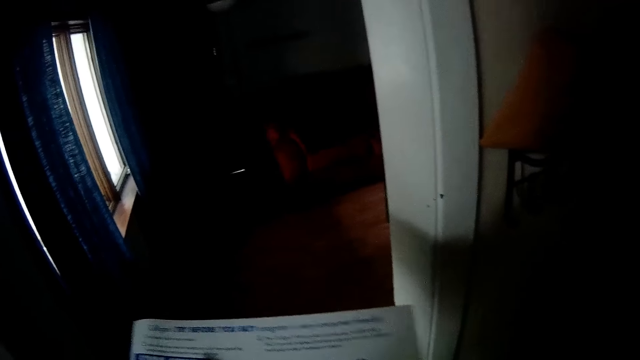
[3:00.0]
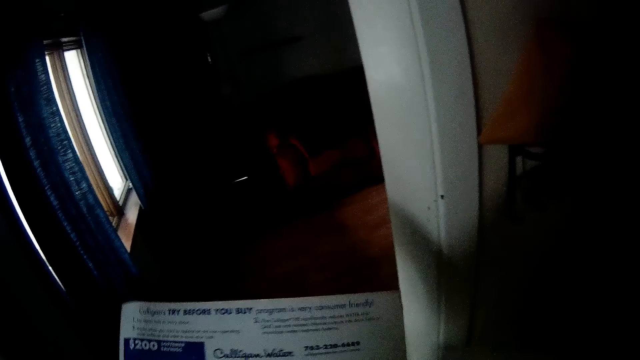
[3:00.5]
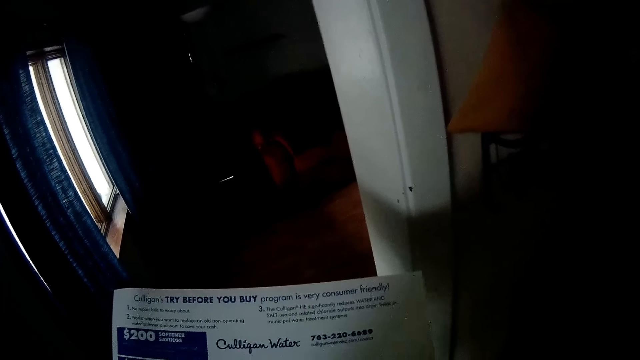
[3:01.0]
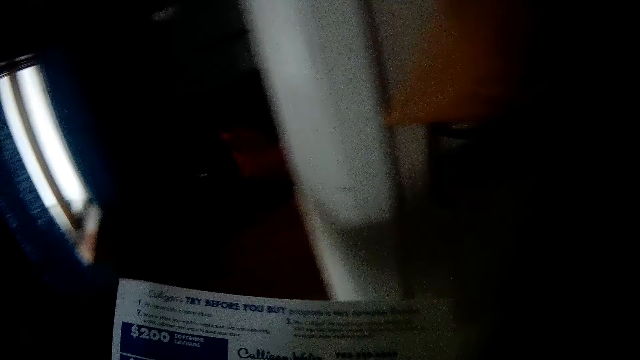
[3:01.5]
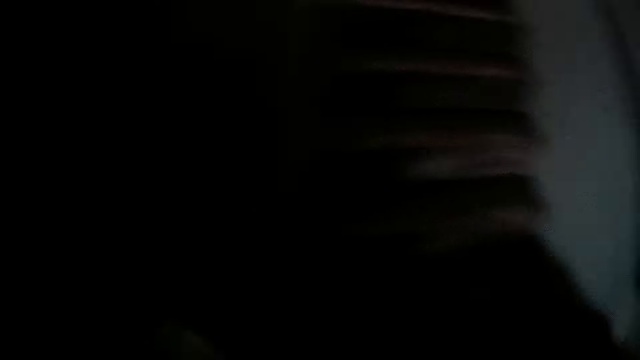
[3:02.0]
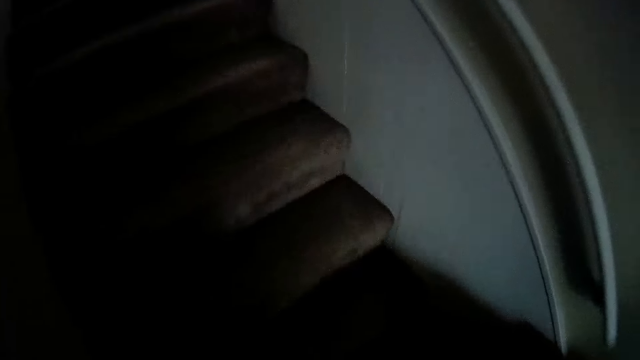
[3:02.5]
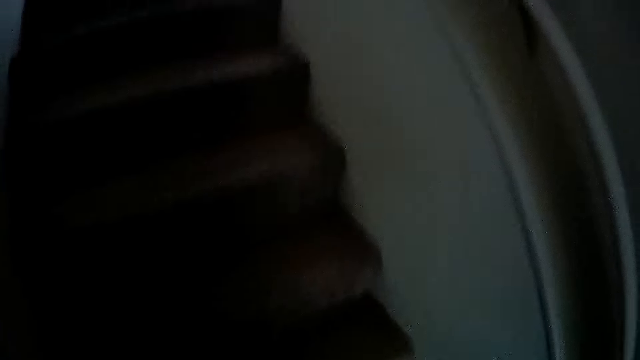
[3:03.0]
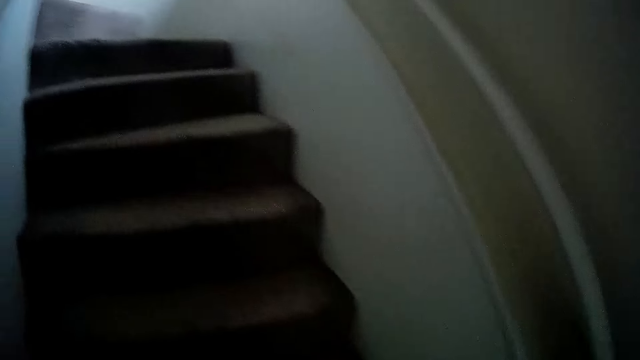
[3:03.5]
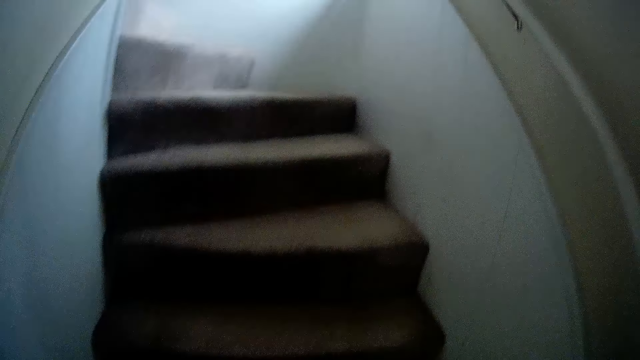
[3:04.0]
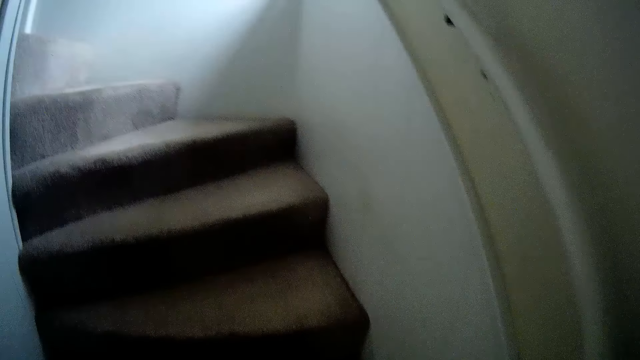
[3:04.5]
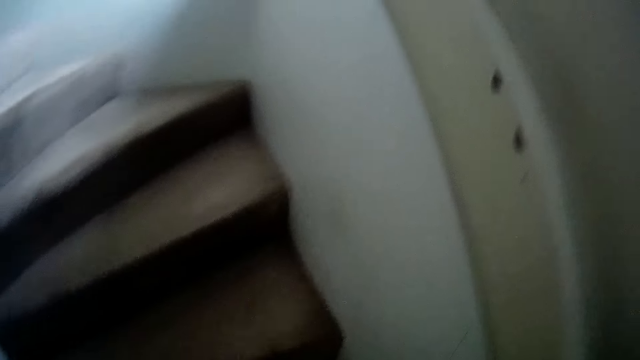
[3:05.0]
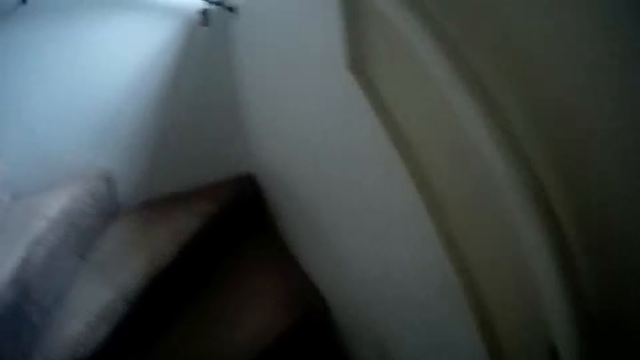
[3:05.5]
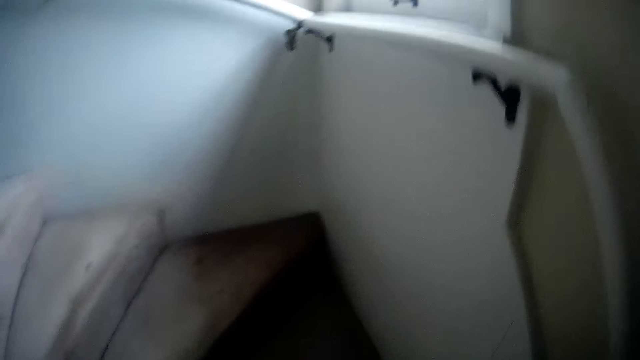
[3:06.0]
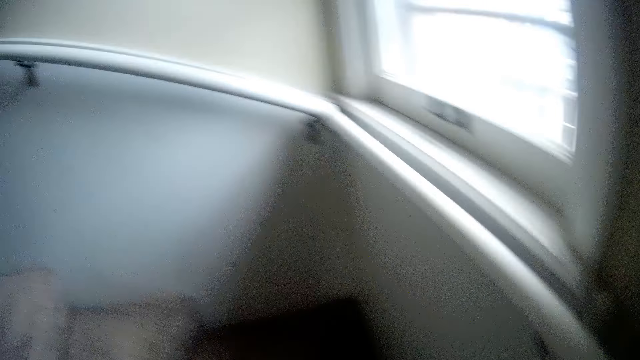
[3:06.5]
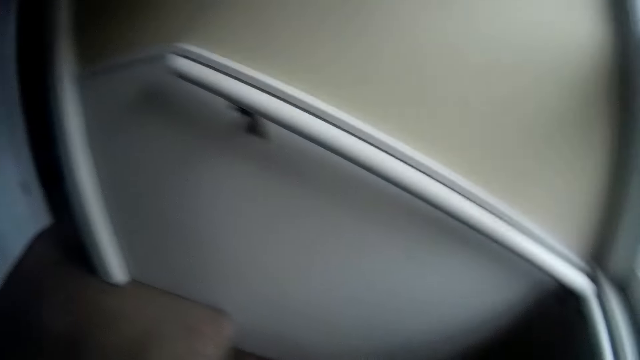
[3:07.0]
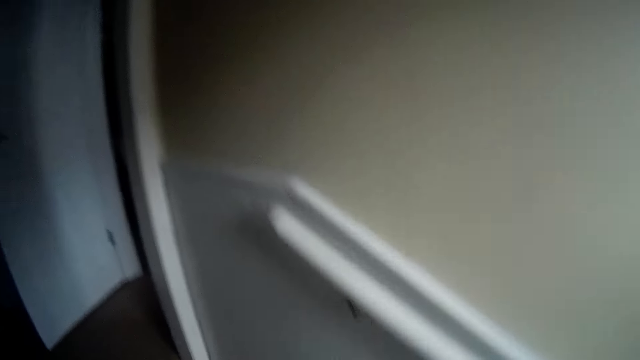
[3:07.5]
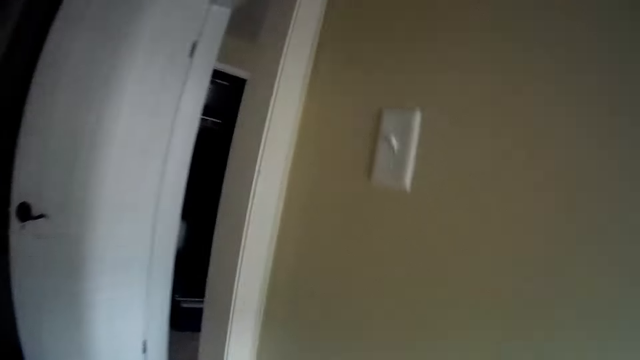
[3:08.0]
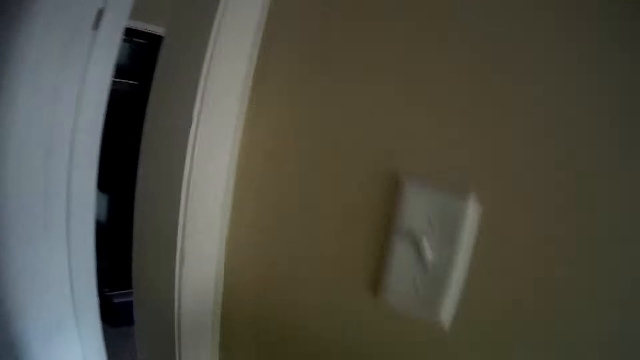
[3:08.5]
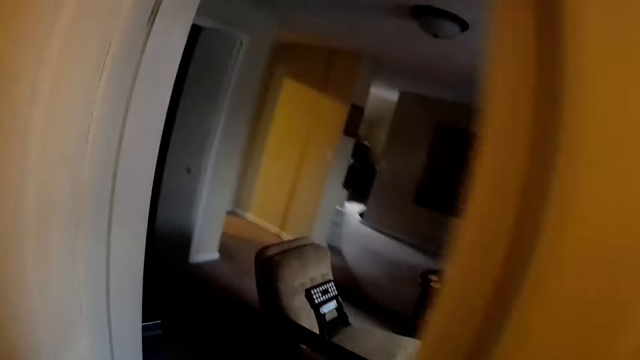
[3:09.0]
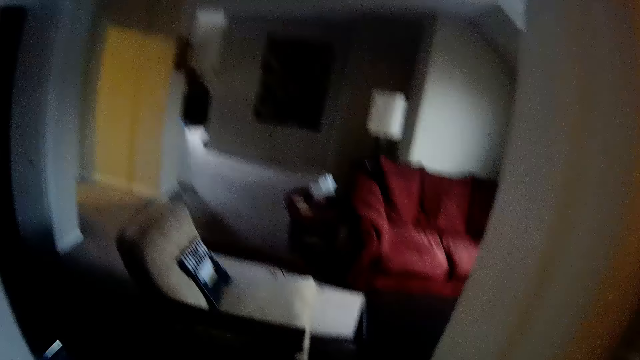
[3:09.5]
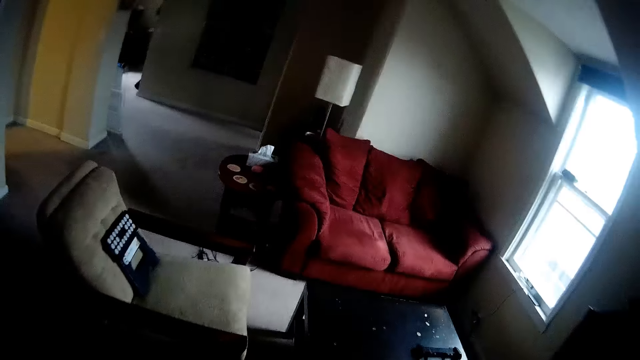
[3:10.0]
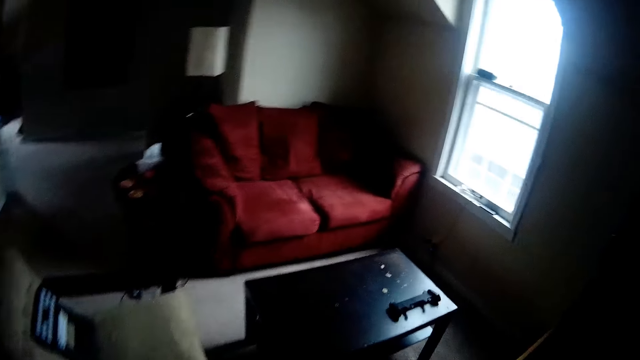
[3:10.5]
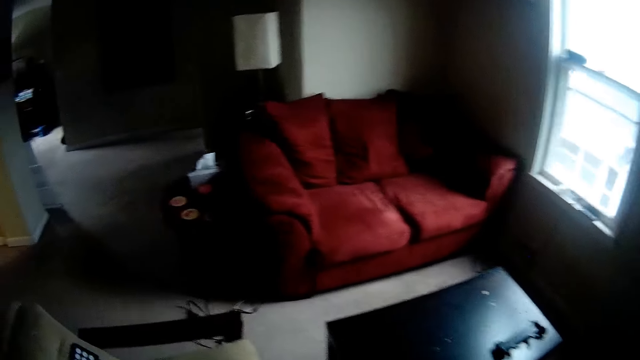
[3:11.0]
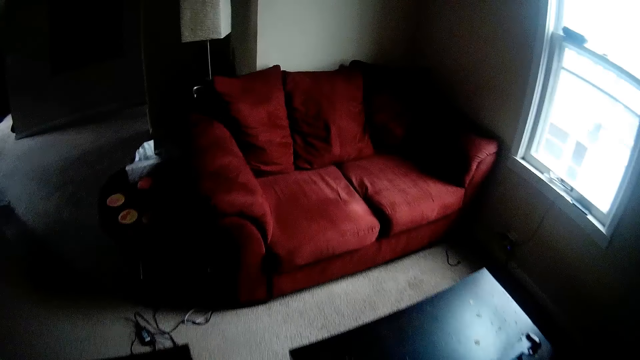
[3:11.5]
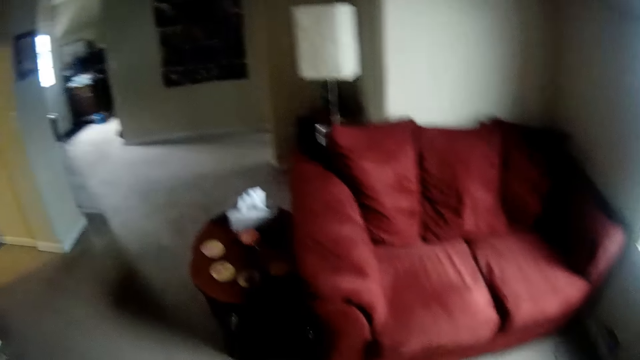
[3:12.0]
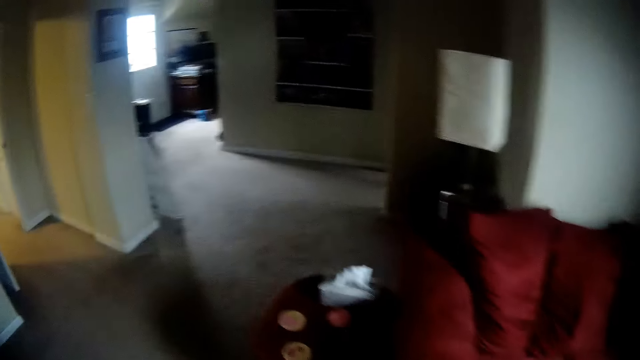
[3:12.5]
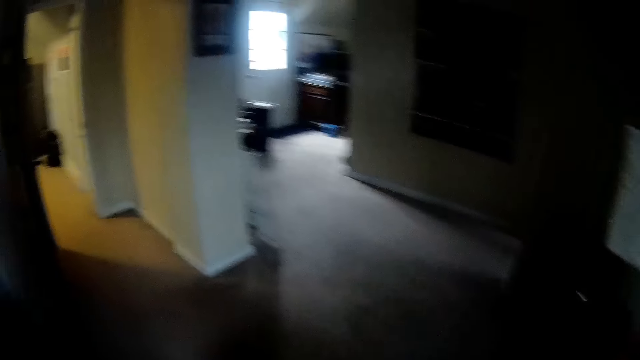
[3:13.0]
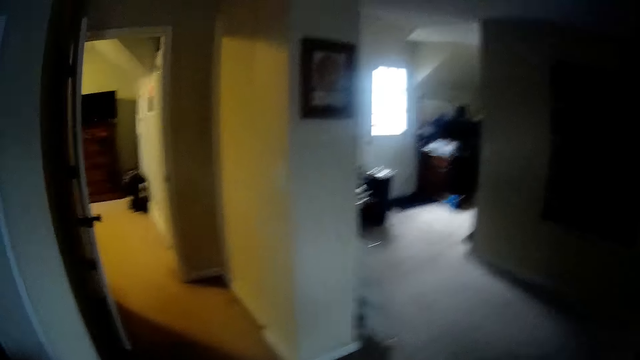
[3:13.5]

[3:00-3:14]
The camera wearer walks around the house. They walk upstairs. They walk in the room.

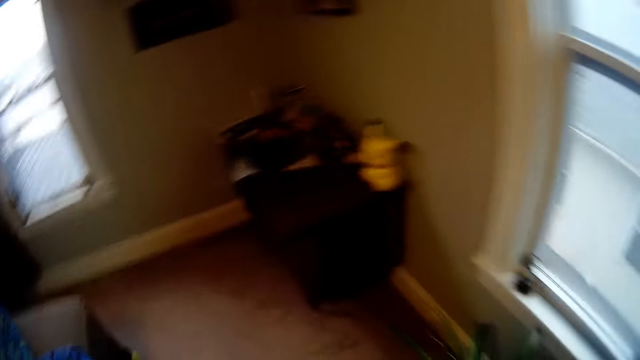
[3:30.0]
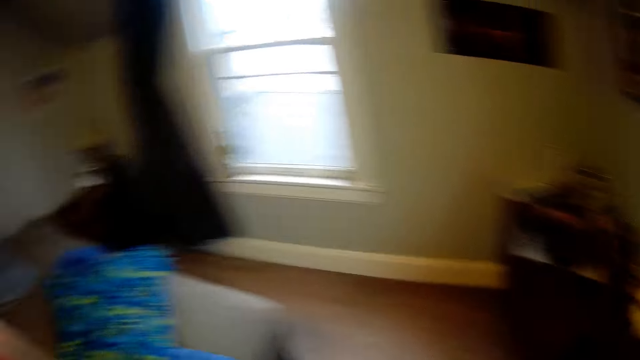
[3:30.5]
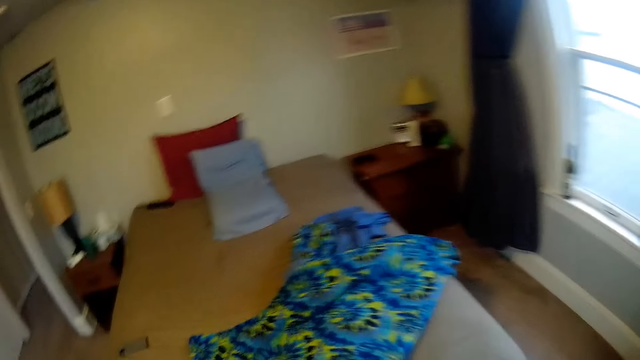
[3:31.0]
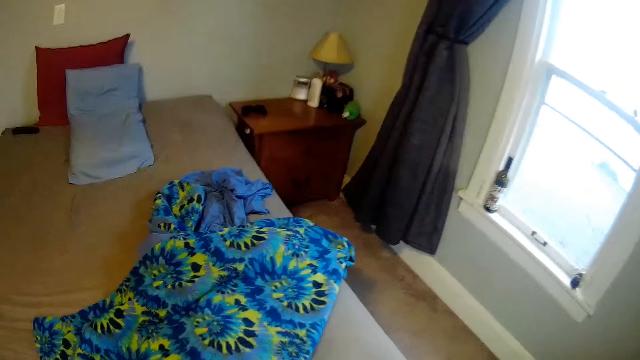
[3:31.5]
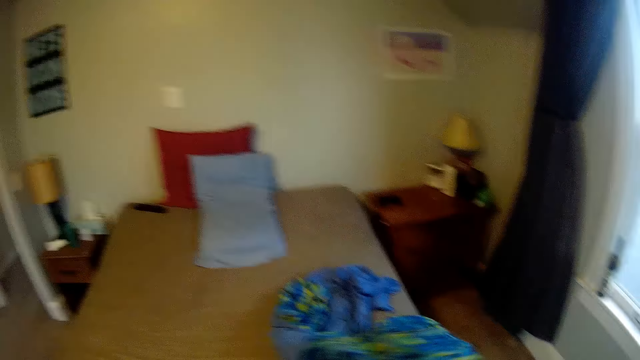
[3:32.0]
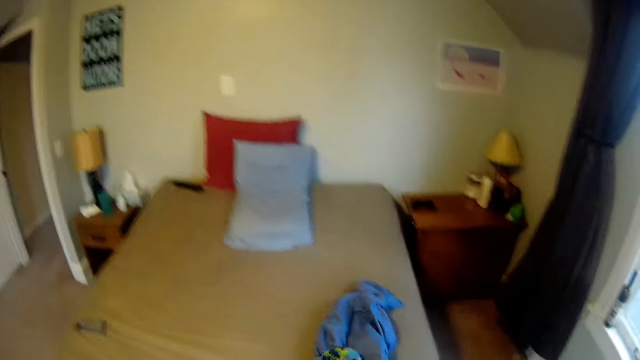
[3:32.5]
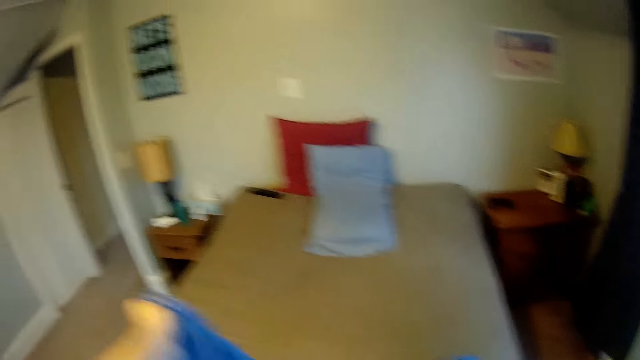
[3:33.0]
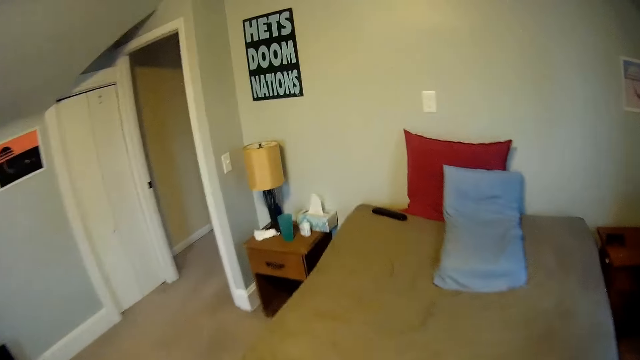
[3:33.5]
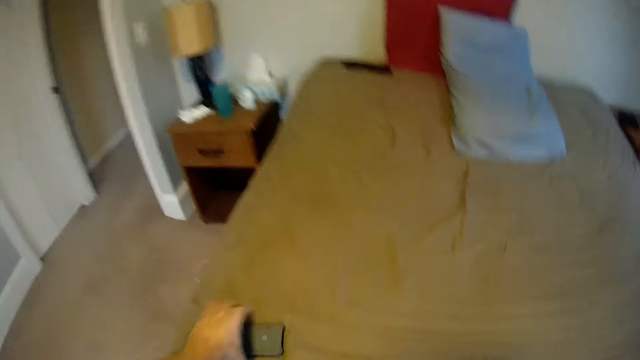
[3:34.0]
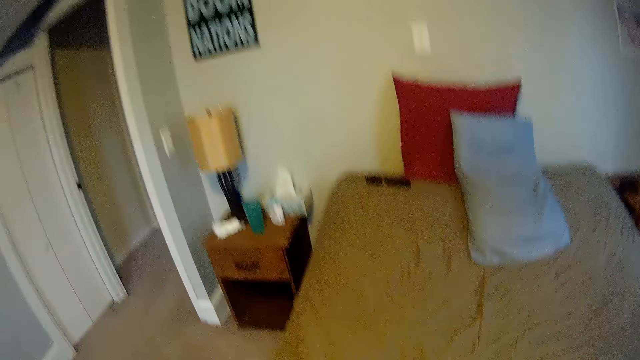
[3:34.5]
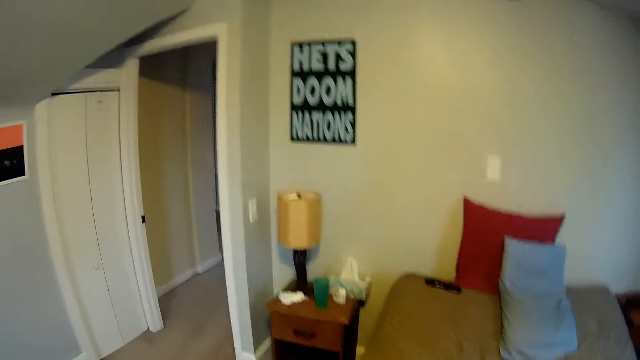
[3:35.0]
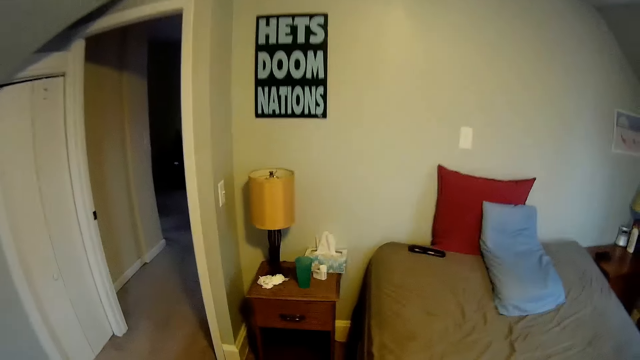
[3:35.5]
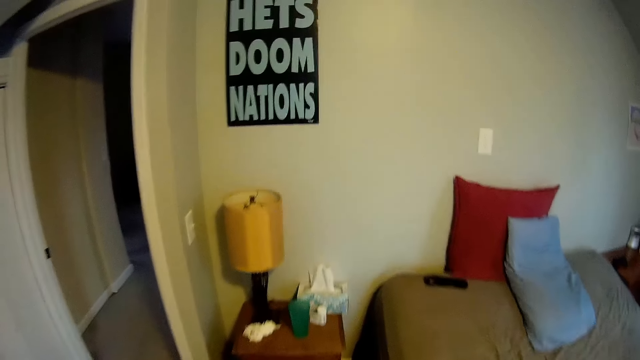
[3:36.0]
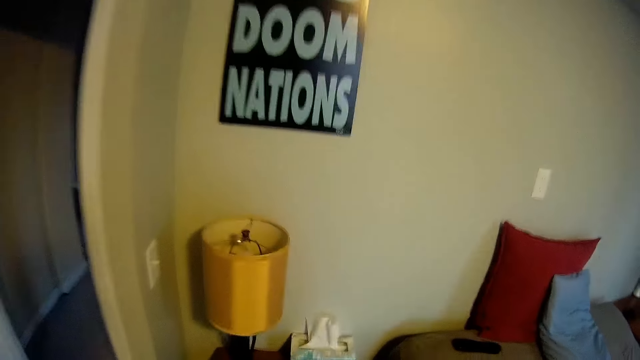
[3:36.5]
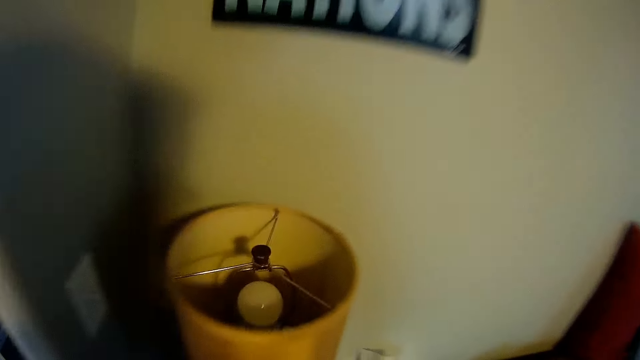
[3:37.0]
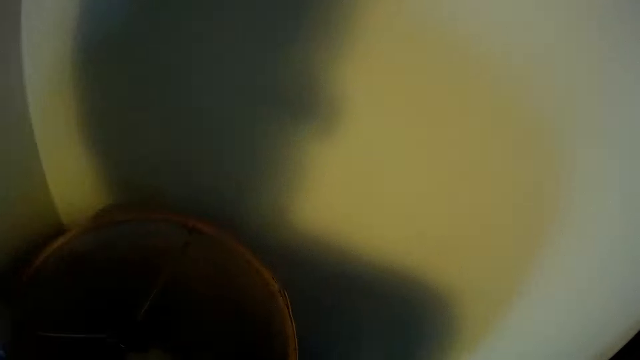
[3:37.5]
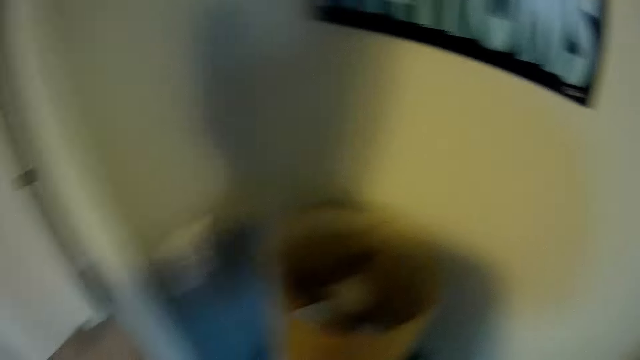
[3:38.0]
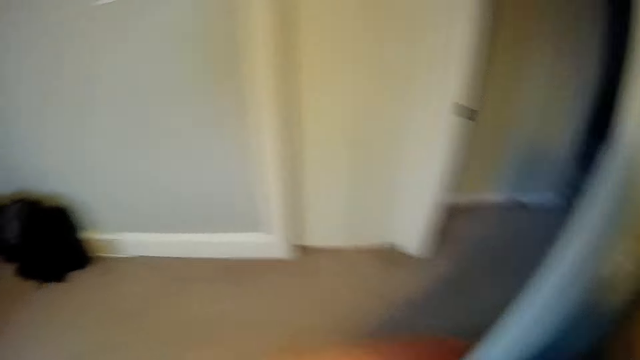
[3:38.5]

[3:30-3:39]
The camera wearer drags a bedsheet. They pick up a bed sheet cover. They walk in the room. They pick up a tissue.
